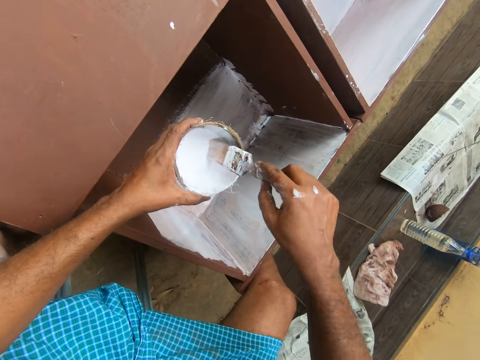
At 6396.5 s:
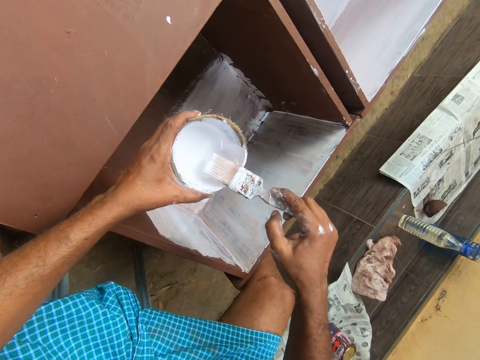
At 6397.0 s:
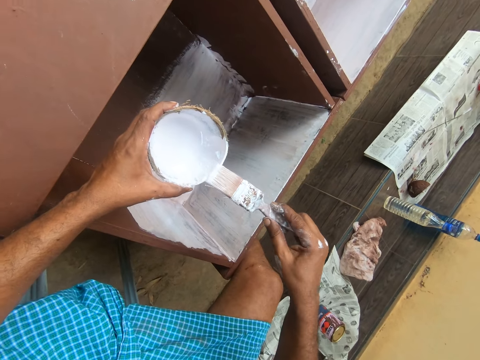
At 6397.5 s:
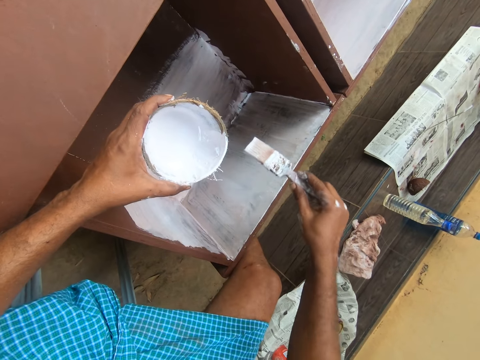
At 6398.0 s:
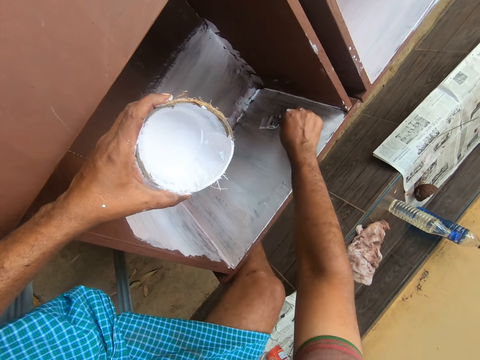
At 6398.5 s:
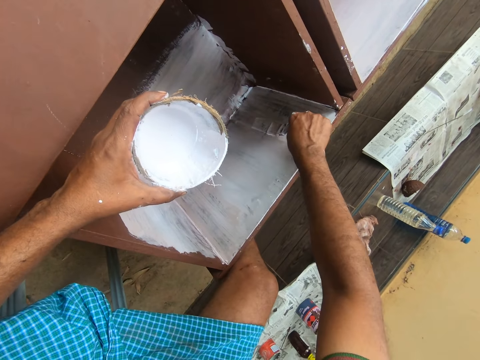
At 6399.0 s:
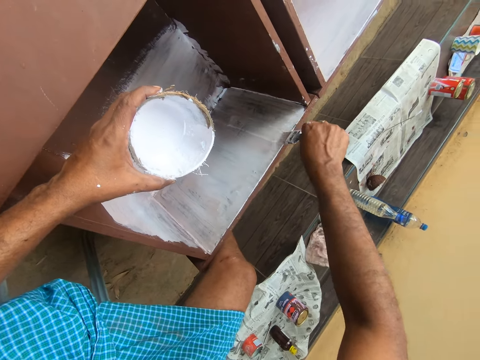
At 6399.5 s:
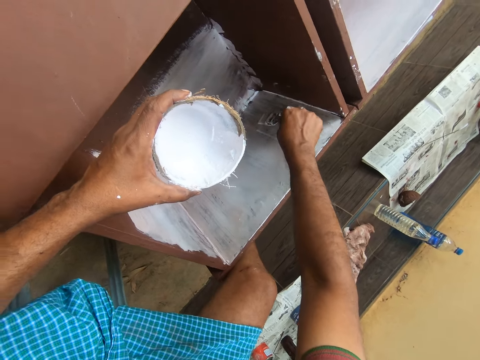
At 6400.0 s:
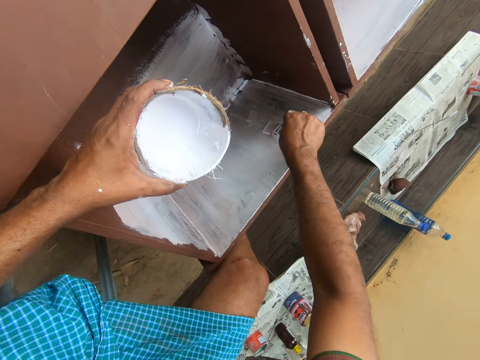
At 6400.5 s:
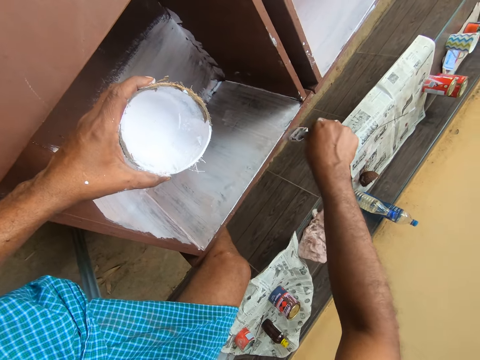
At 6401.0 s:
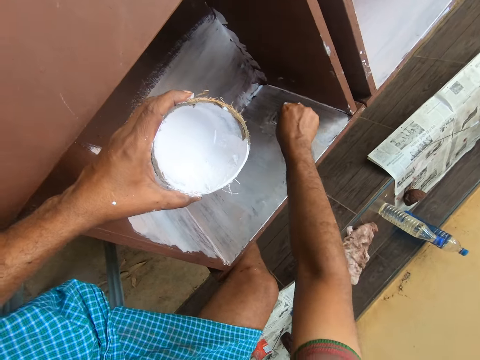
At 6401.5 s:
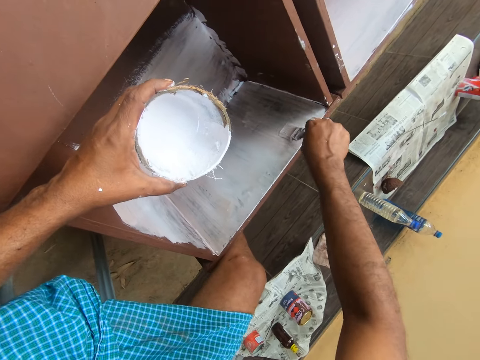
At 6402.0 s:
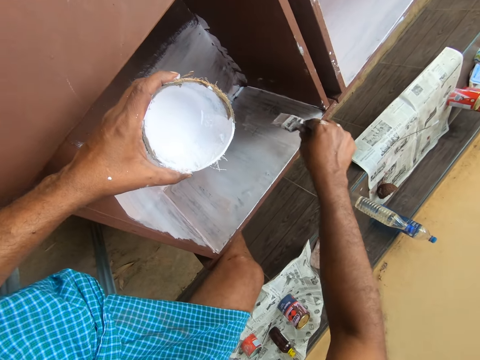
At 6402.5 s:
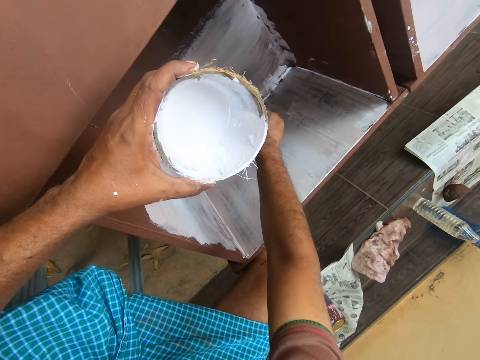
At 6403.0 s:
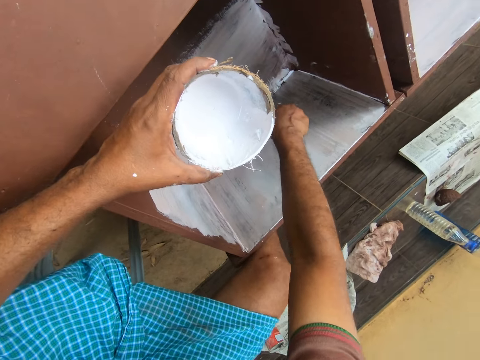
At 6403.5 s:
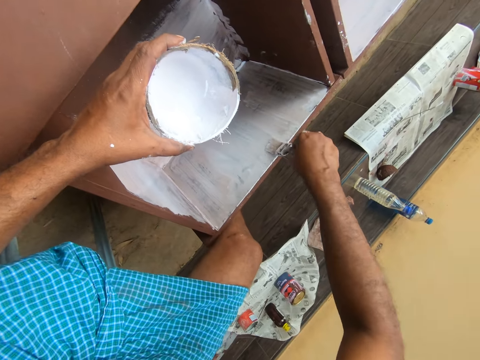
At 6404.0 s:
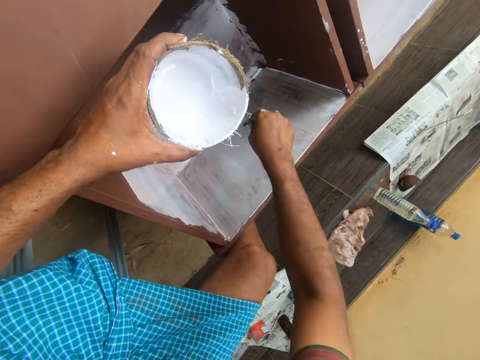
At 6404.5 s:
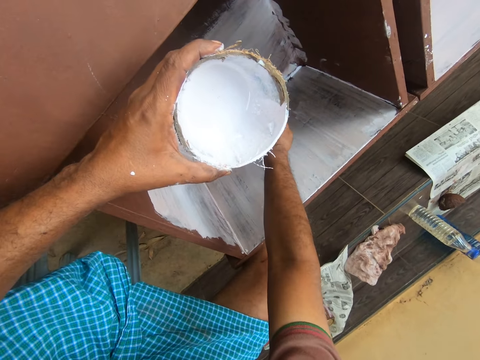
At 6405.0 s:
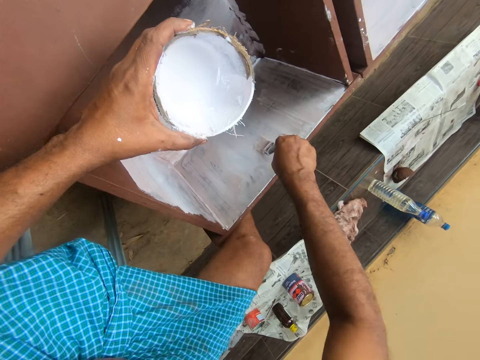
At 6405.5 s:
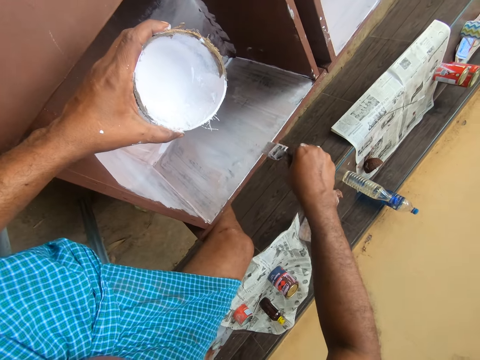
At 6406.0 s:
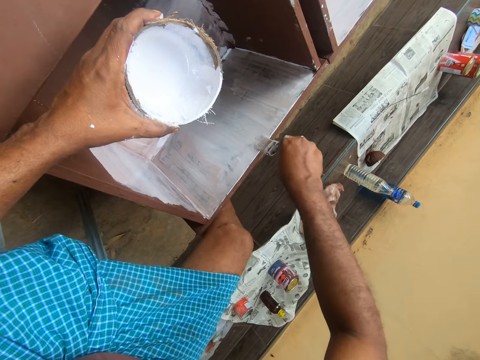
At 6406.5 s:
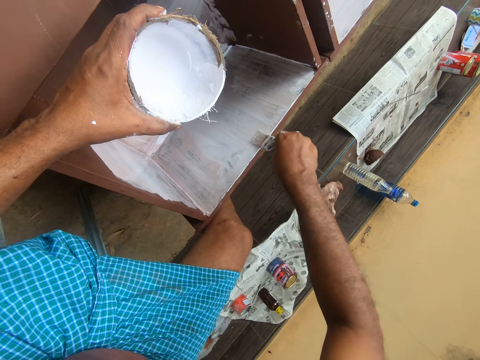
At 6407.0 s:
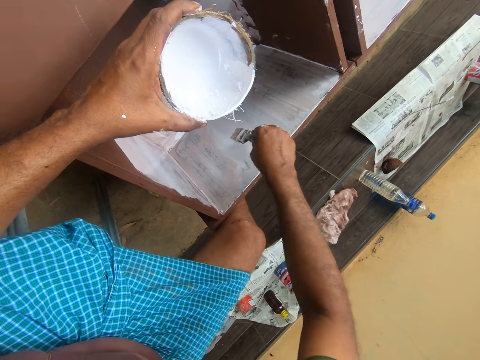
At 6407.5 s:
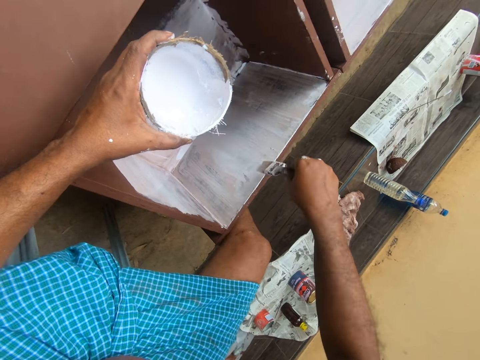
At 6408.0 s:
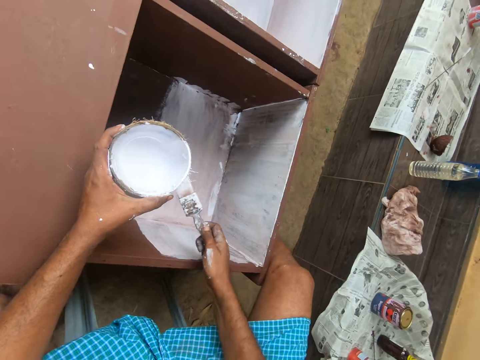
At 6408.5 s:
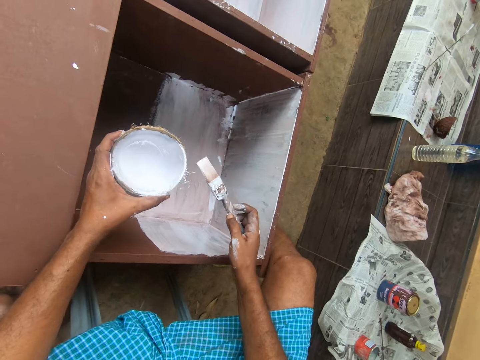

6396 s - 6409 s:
The camera wearer dips the paintbrush in the paint container in his left hand. He rubs the paintbrush on the side of the paint container. He paints the wardrobe or cabinet with the paintbrush with his right hand. He paints the cabinet using the brush repeatedly.

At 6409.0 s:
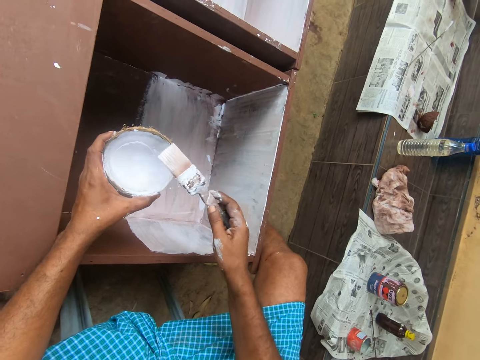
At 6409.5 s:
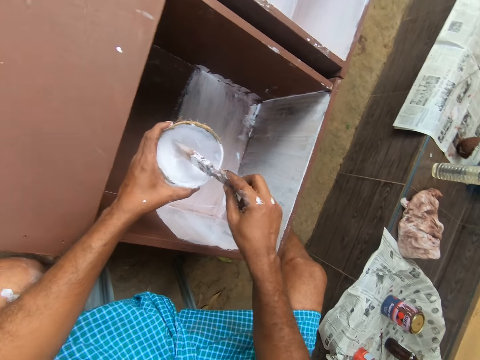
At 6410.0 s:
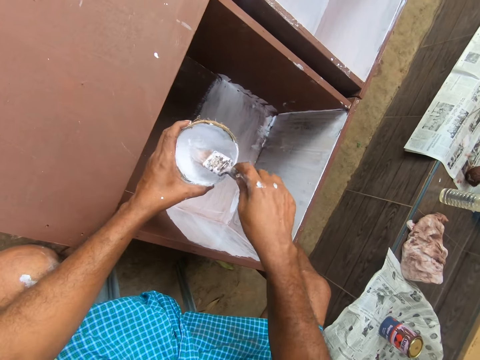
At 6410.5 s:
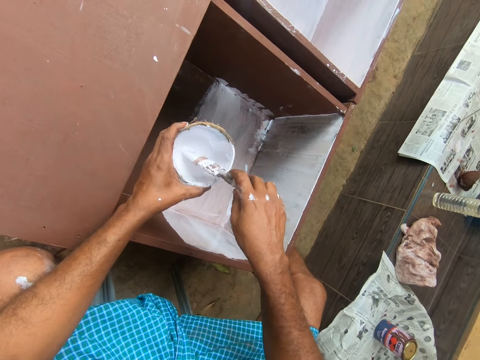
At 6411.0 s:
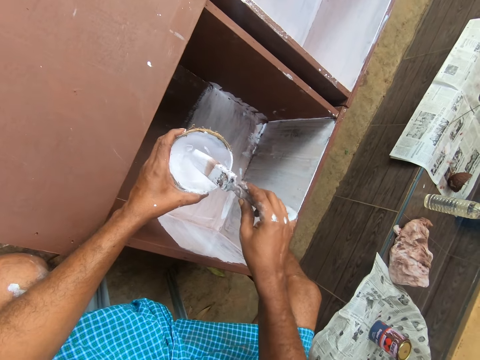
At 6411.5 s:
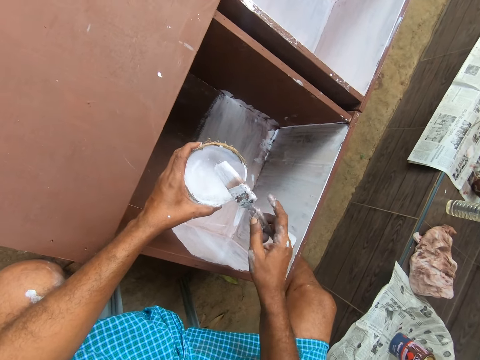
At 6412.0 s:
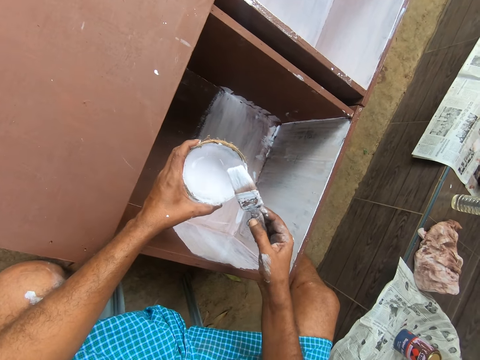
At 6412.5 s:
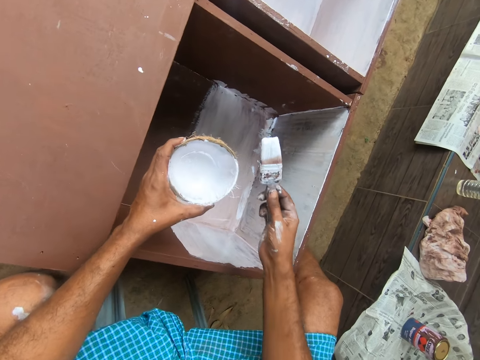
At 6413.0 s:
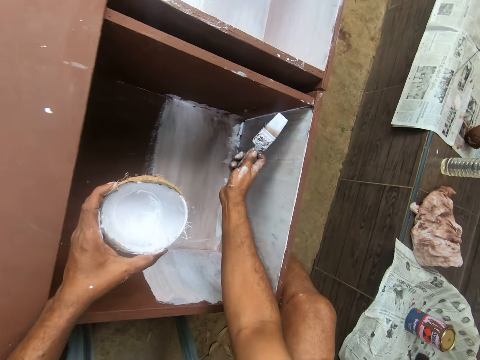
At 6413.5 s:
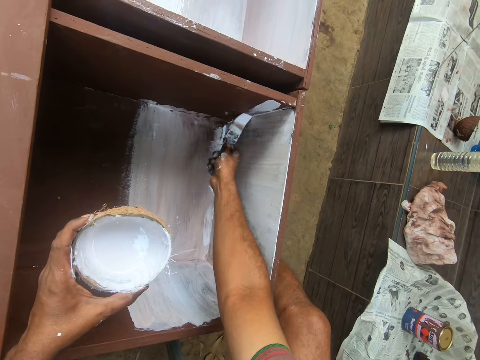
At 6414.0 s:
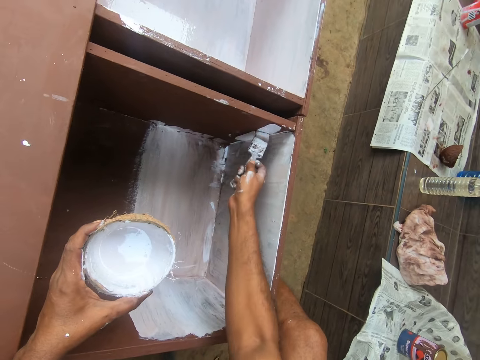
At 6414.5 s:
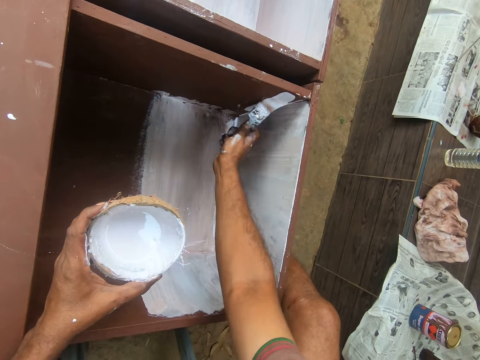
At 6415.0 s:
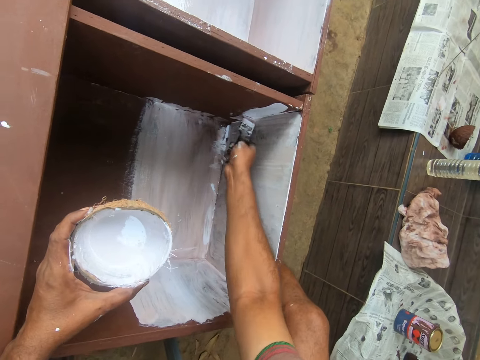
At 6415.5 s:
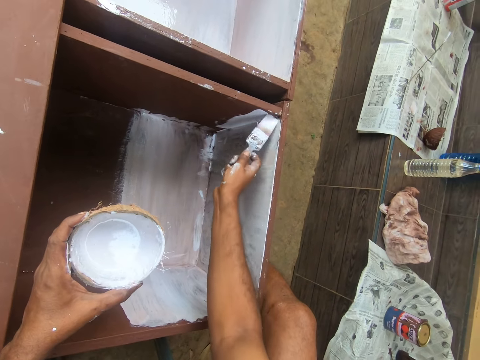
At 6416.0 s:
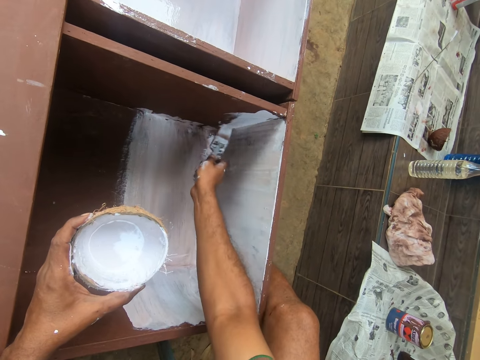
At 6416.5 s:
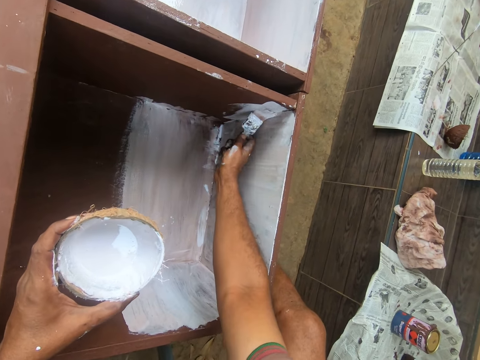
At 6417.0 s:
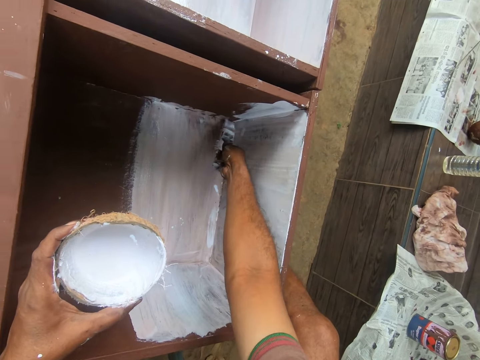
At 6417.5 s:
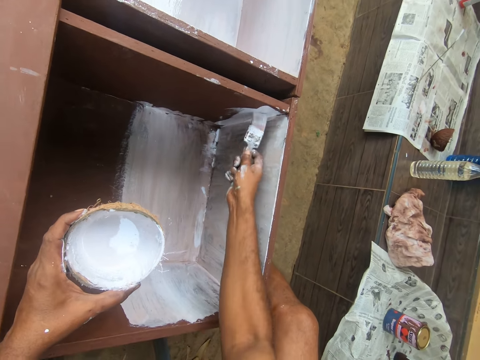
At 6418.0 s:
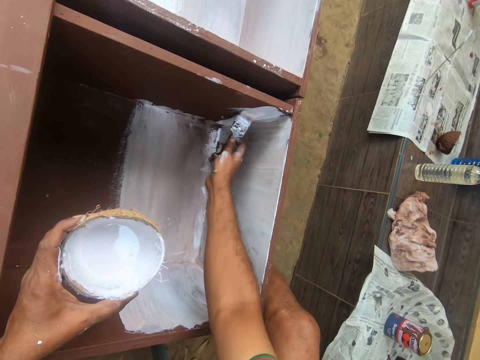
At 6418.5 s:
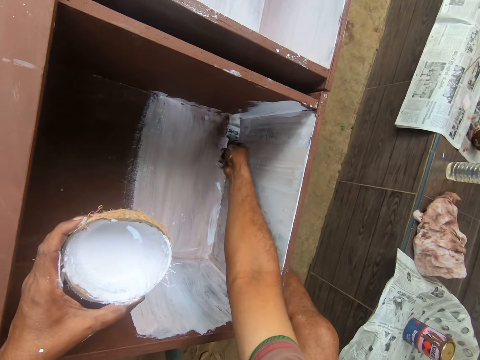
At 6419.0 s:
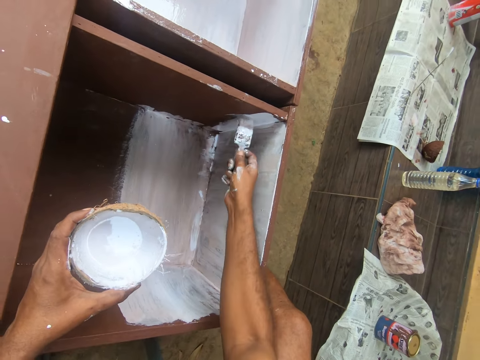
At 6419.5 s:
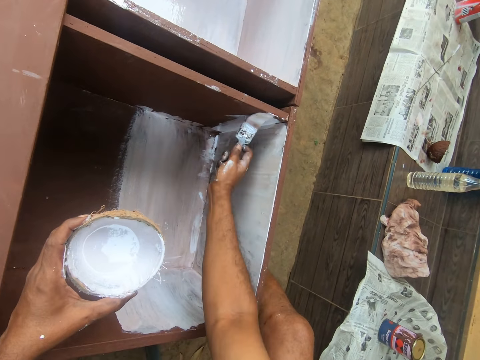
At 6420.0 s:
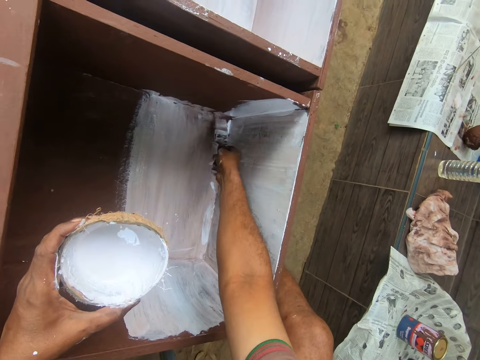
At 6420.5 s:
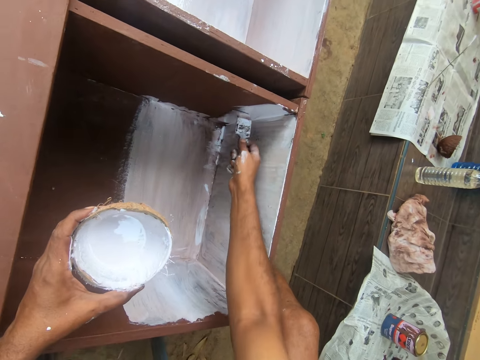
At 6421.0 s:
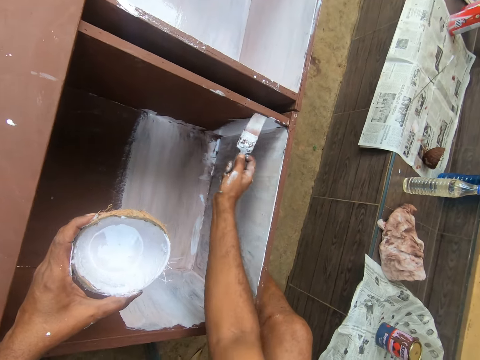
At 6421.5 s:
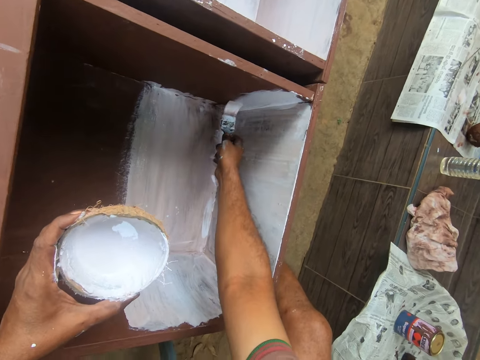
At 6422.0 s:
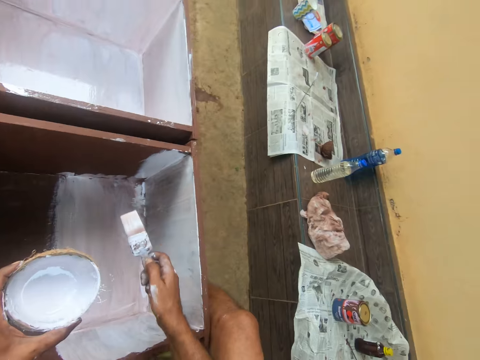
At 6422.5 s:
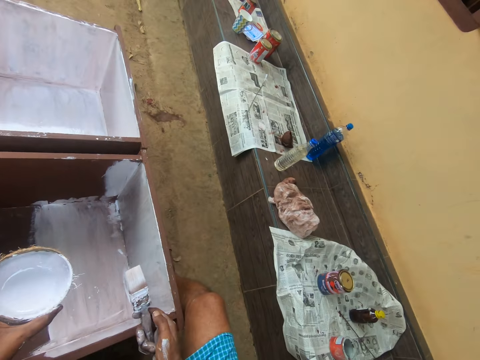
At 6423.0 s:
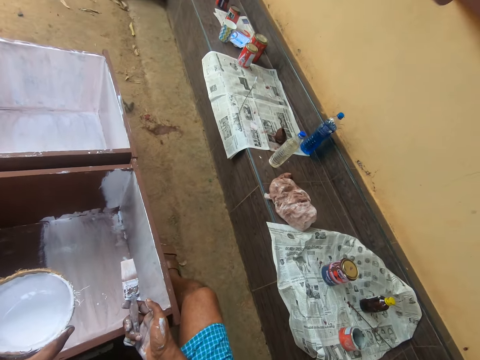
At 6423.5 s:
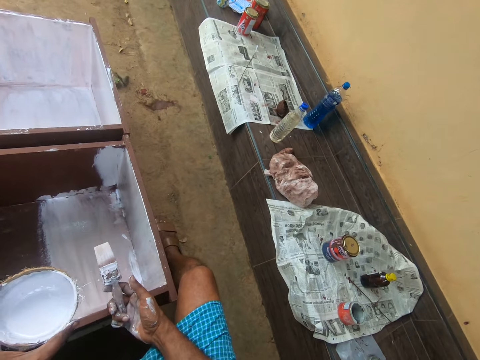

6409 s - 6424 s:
The camera wearer dips the paintbrush in the paint container in his left hand. He turns the paintbrush in the paint. He paints the wardrobe or cabinet with the paintbrush with his right hand. He paints the cabinet using the brush repeatedly. He interacts with a boy. He paints the cabinet using the brush.
